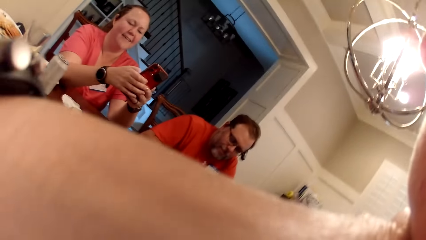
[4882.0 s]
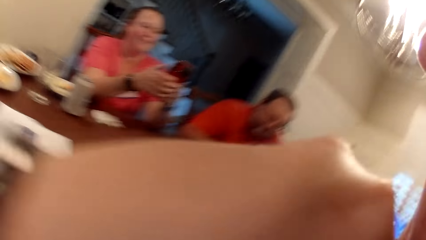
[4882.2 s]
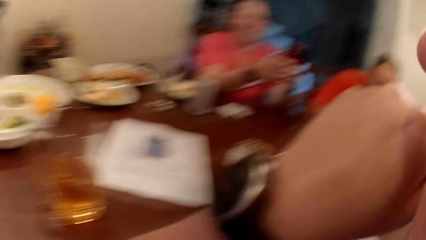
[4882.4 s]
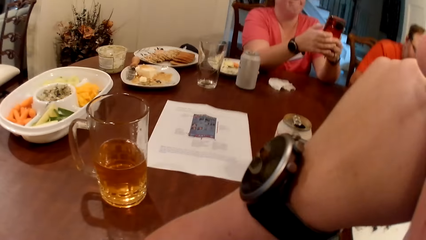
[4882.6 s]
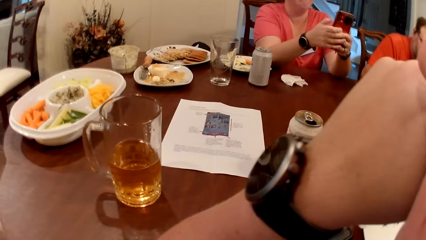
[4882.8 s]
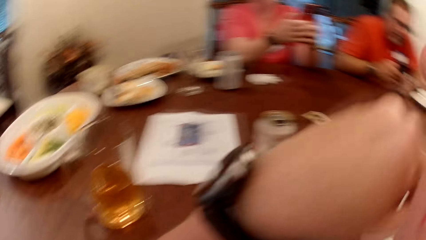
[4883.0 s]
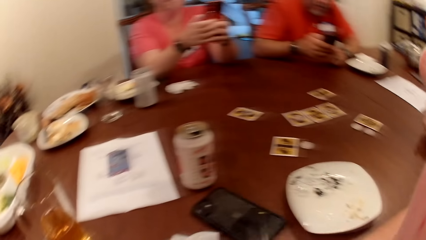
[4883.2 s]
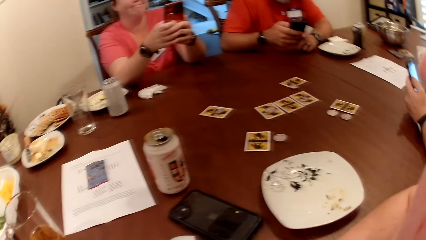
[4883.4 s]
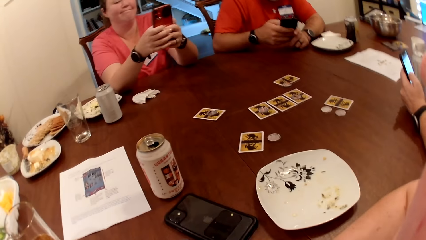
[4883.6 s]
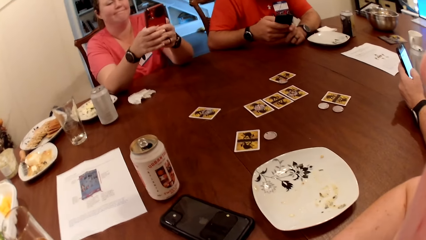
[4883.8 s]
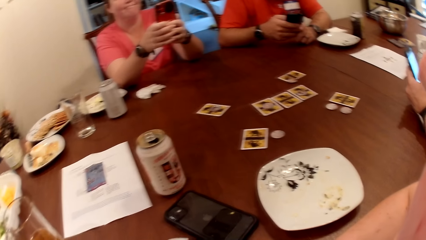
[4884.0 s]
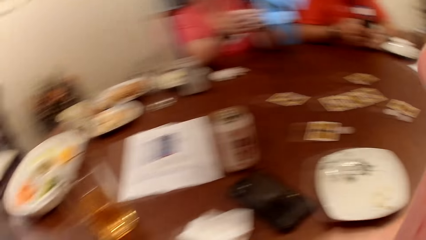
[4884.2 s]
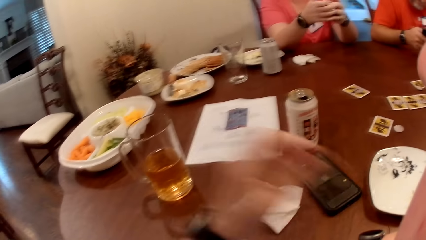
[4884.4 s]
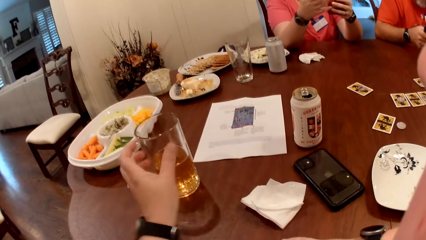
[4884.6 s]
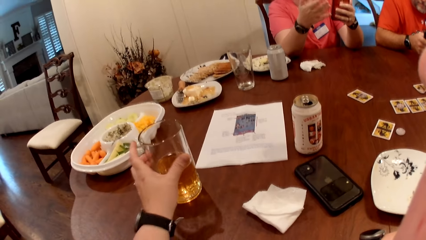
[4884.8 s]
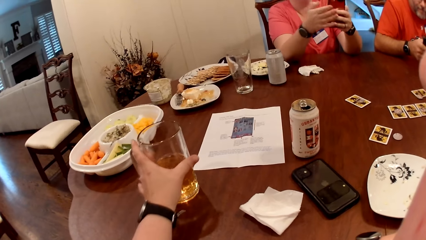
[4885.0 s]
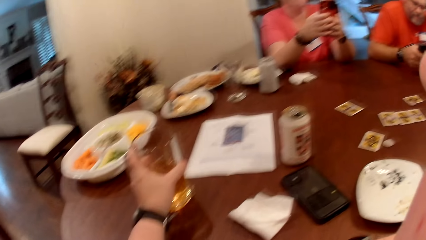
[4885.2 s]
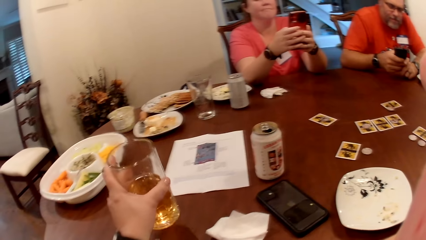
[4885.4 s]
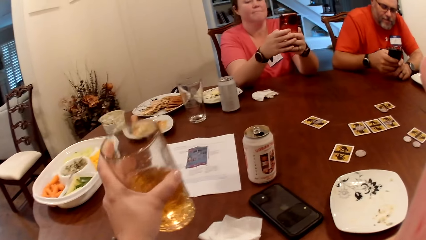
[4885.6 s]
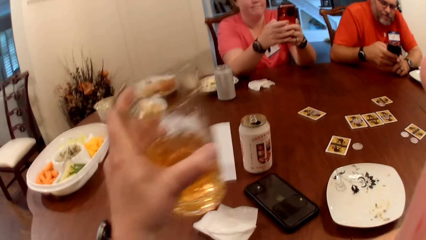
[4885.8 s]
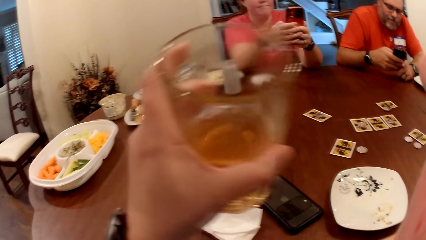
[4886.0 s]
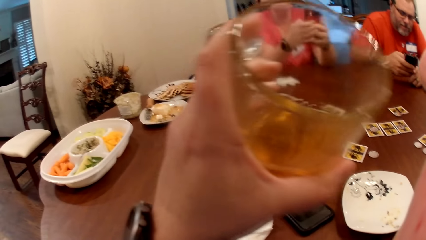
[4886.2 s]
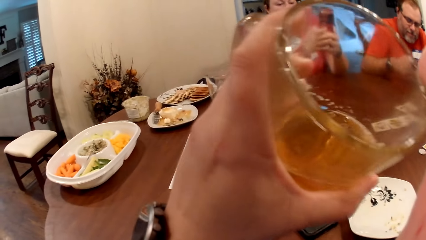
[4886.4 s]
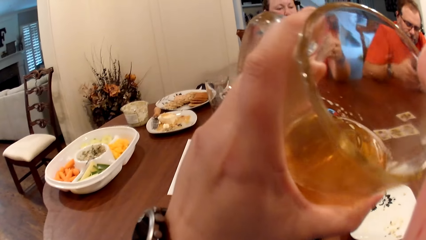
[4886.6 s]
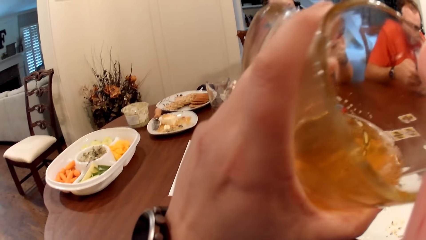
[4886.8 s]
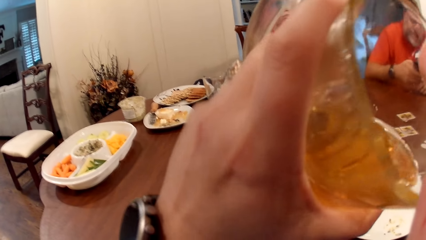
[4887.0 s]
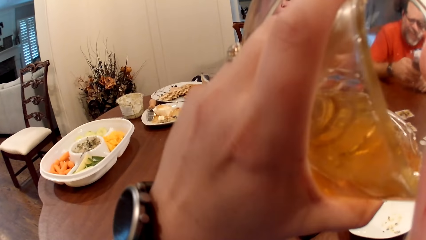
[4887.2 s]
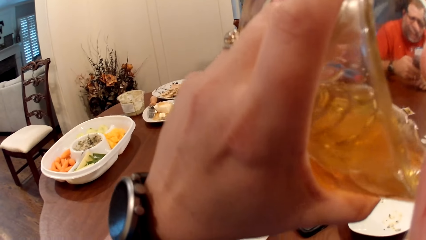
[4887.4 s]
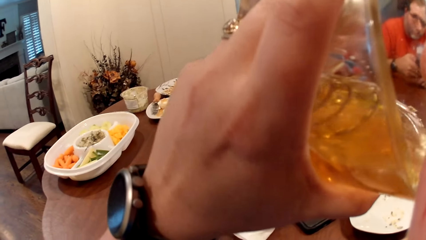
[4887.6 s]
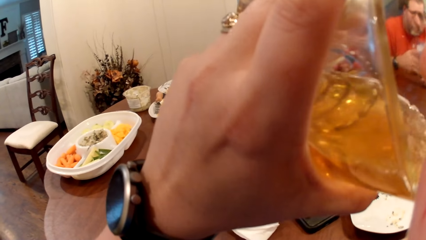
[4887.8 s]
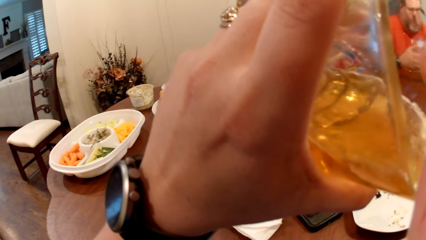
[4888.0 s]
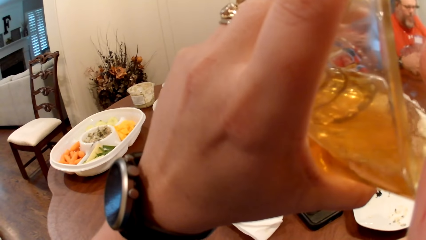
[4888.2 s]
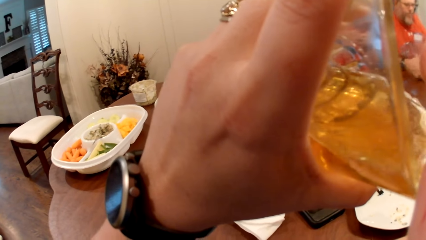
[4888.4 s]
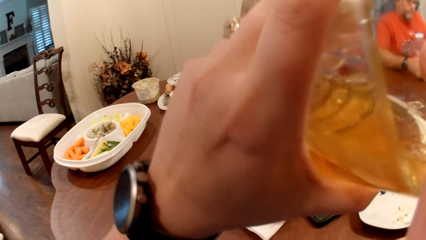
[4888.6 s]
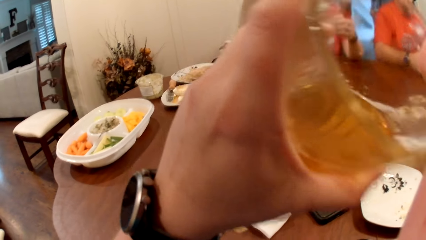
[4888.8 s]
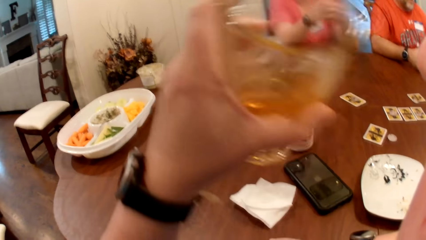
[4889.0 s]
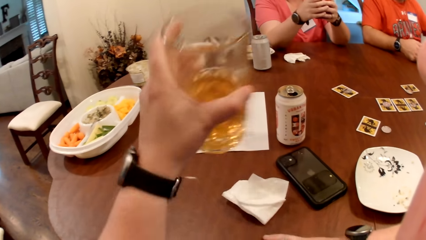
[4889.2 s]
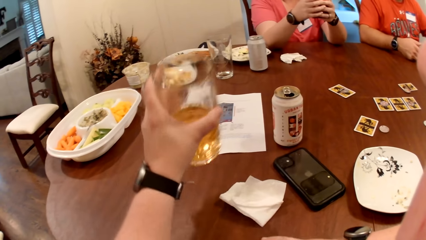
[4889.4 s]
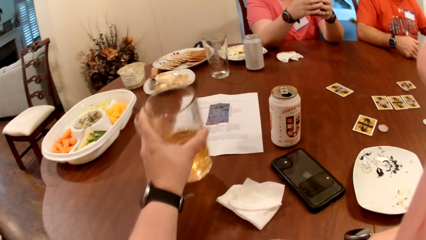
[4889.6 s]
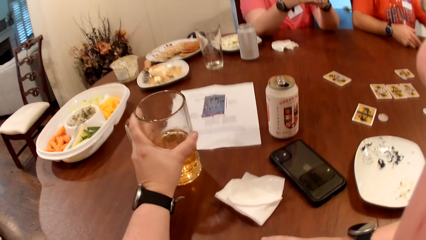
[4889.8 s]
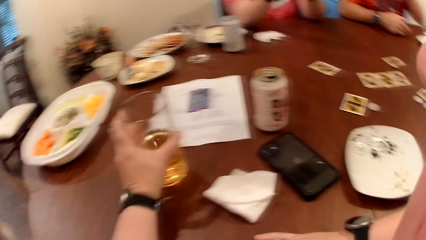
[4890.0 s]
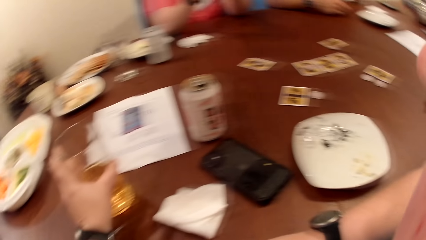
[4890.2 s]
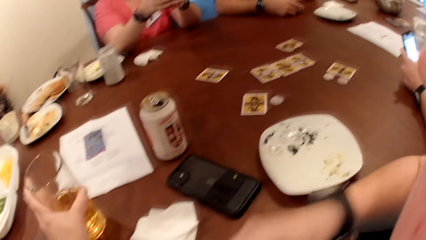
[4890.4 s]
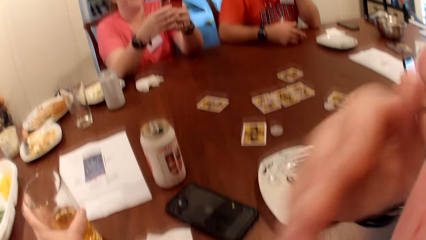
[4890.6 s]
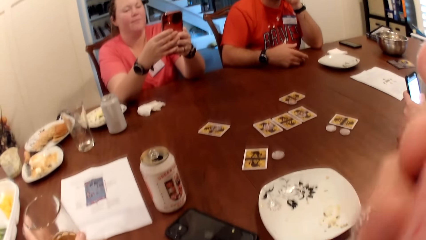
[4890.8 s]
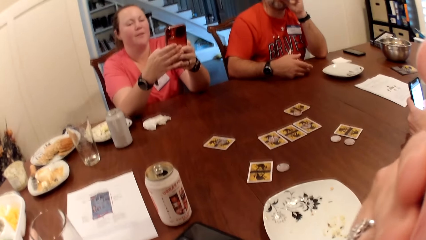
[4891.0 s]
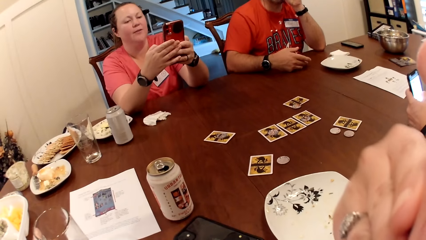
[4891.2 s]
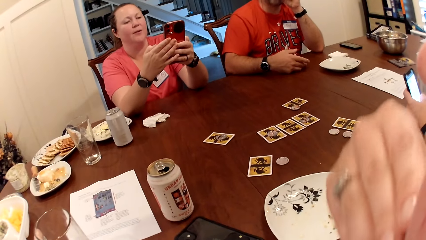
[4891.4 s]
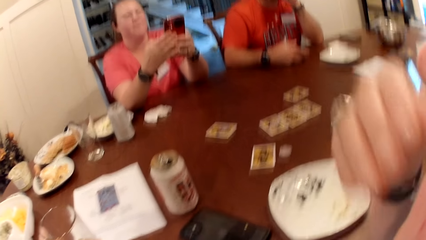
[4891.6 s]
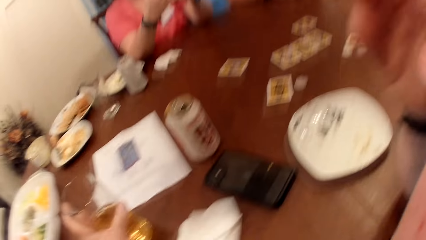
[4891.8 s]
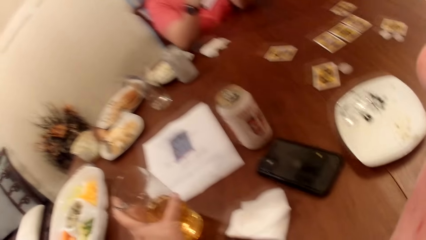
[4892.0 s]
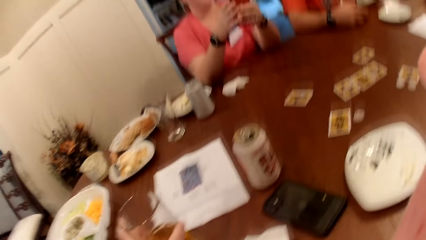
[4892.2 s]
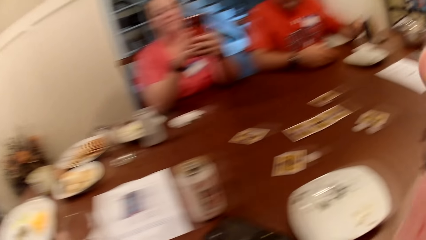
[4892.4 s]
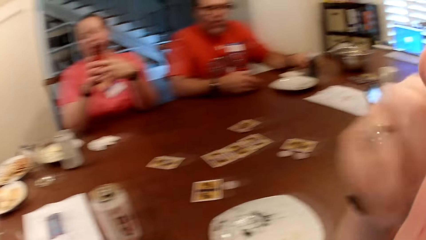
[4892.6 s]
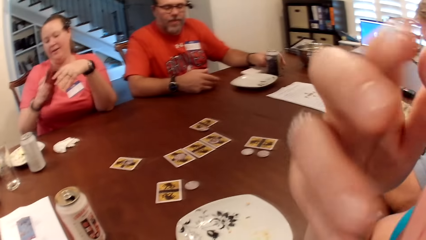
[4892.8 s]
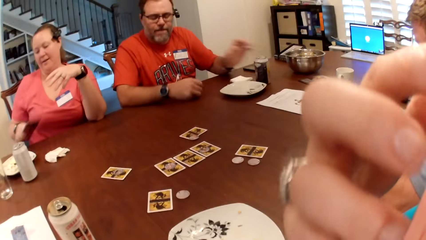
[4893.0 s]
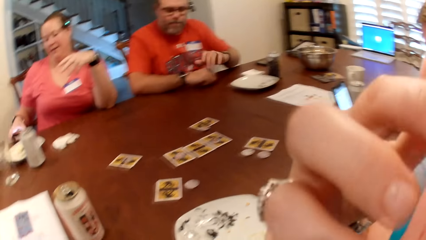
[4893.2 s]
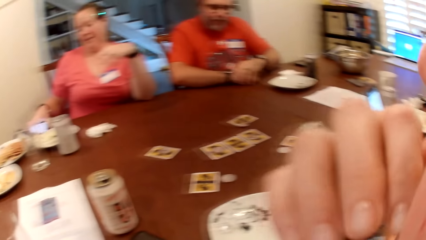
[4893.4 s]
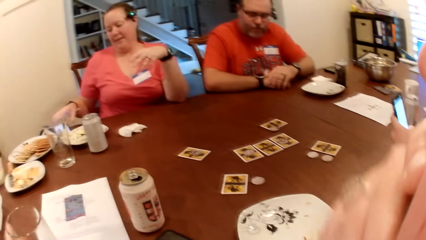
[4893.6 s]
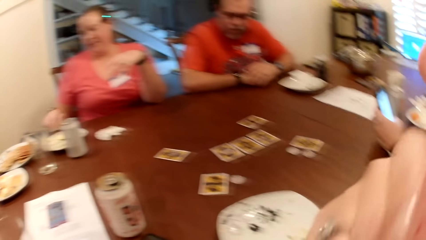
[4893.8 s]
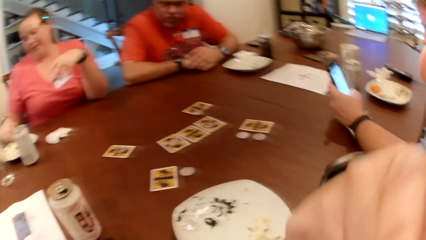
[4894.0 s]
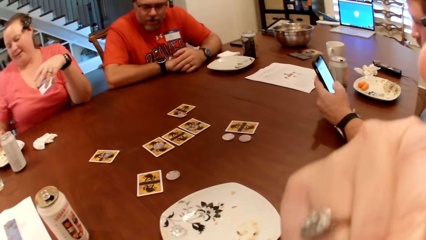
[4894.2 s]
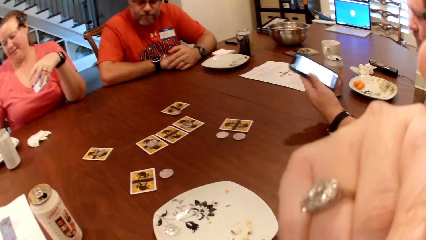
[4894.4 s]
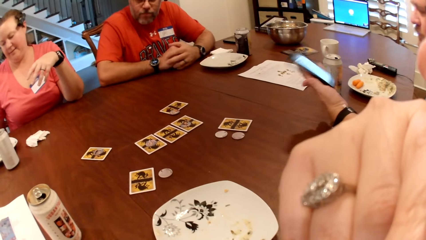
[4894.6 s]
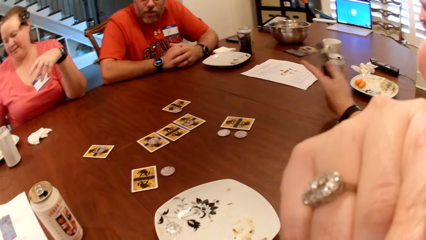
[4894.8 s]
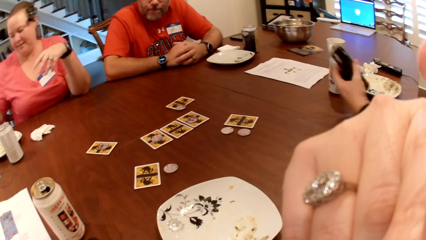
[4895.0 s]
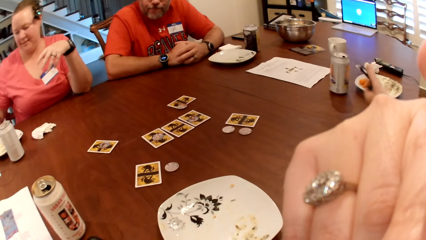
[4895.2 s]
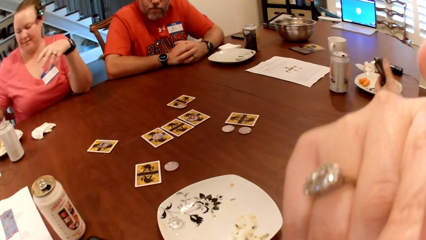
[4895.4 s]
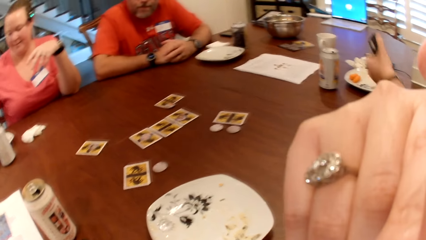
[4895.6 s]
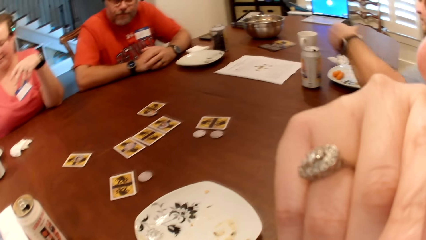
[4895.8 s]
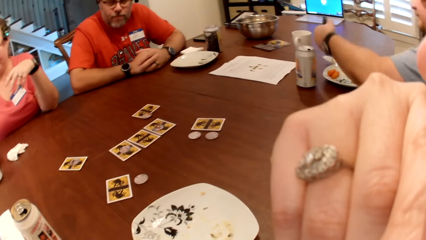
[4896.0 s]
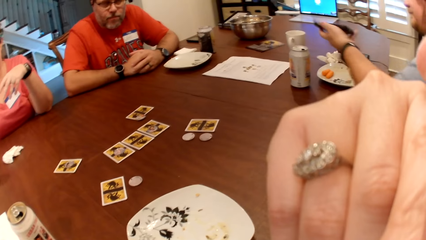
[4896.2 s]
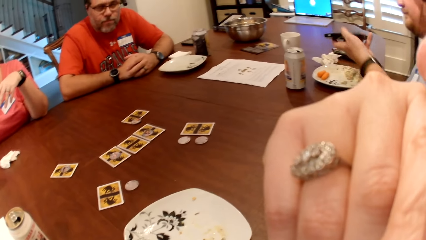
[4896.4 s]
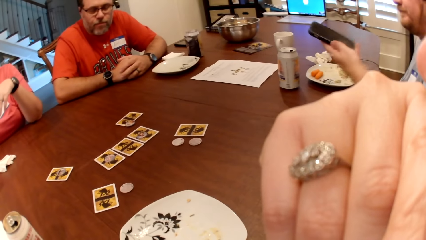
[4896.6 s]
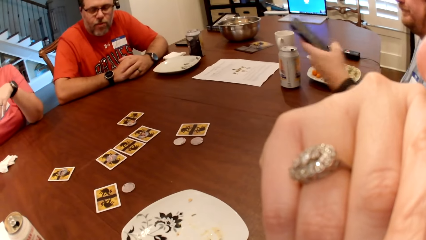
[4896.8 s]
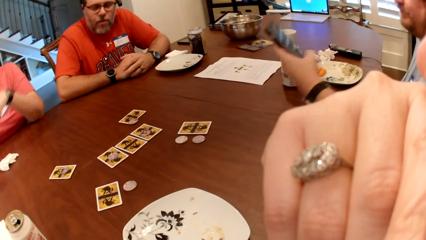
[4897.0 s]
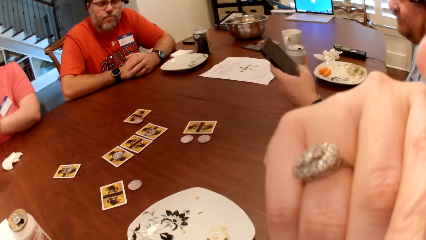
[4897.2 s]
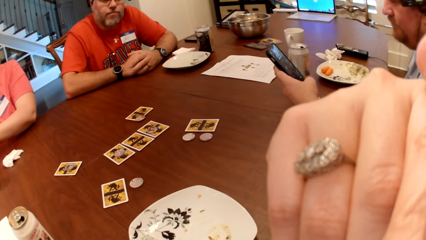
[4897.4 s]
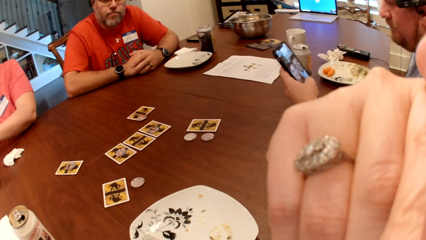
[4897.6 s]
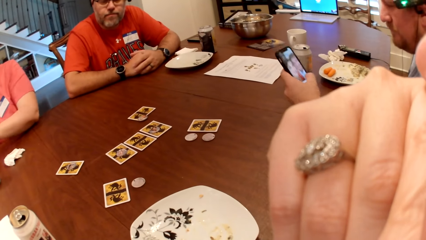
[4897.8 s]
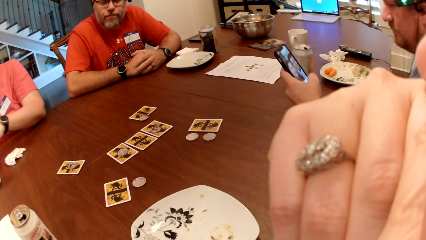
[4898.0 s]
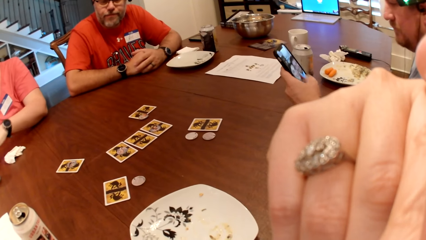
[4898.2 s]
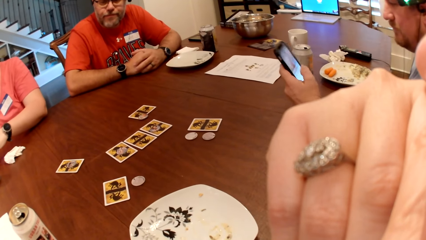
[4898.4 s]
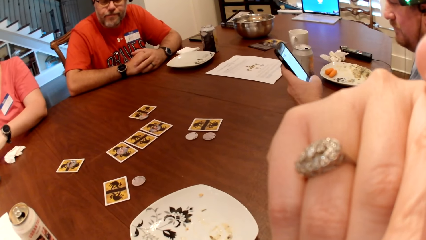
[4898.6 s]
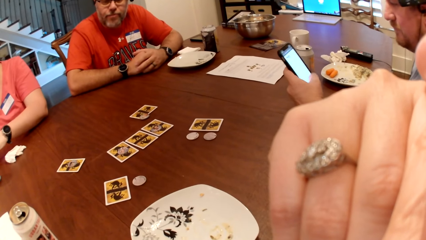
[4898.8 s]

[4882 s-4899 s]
The camera wearer picks a cup from the table with her left hand. She drinks juice from the cup in her left hand. The man drops the phone on the table with his left hand. The camera wearer drops the cup on the table with her left hand. She holds the mouth. The man drops a can of soda on the table with his left hand. The woman drops the phone on the table with her right hand.
